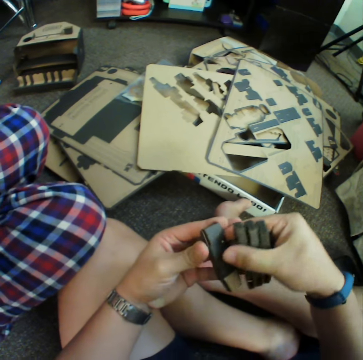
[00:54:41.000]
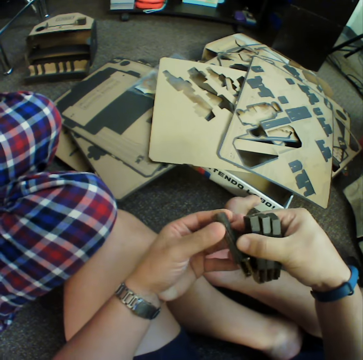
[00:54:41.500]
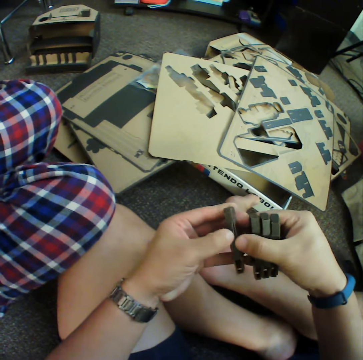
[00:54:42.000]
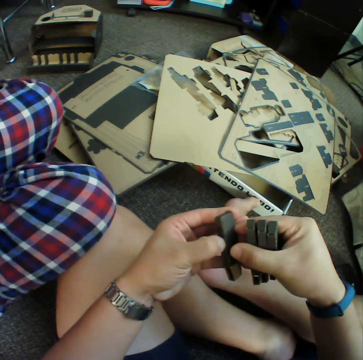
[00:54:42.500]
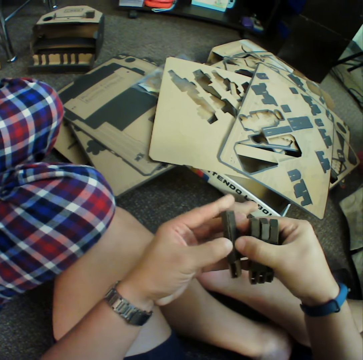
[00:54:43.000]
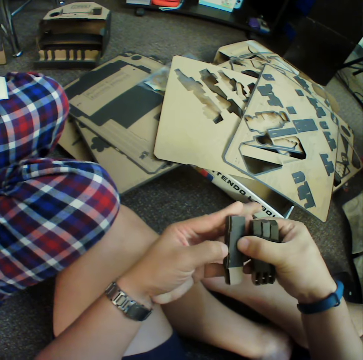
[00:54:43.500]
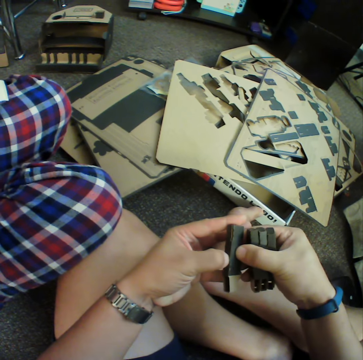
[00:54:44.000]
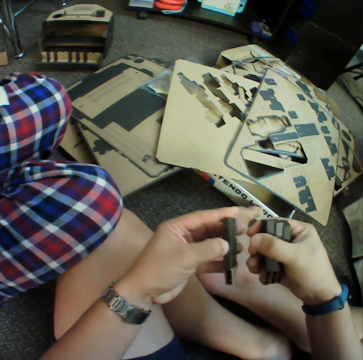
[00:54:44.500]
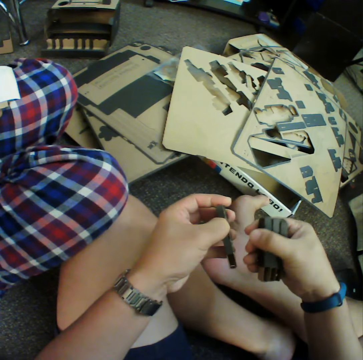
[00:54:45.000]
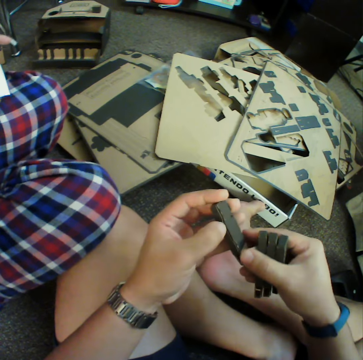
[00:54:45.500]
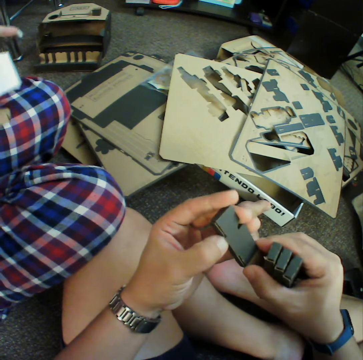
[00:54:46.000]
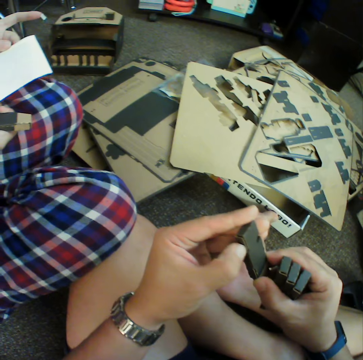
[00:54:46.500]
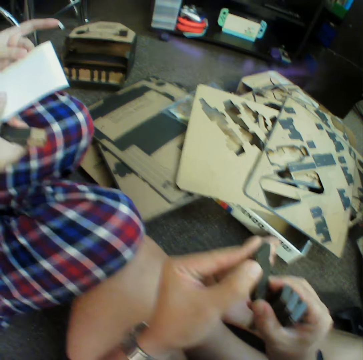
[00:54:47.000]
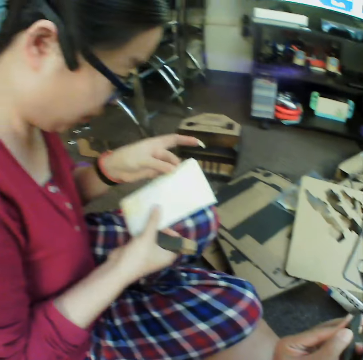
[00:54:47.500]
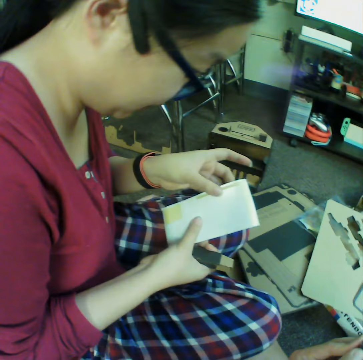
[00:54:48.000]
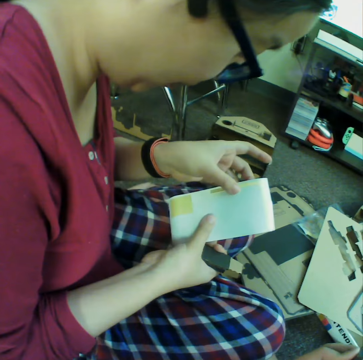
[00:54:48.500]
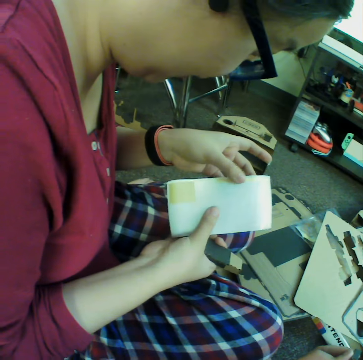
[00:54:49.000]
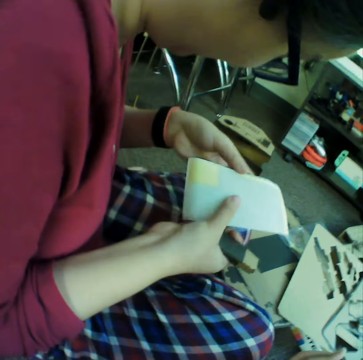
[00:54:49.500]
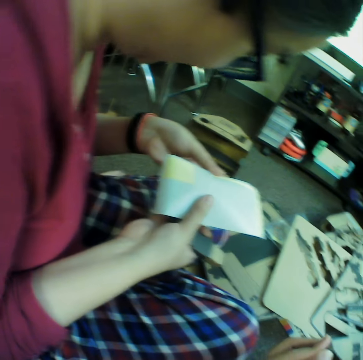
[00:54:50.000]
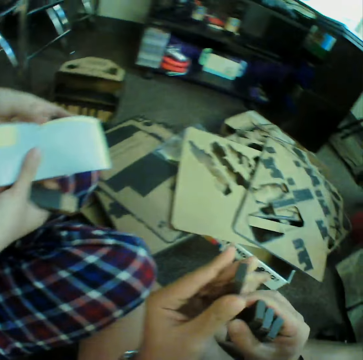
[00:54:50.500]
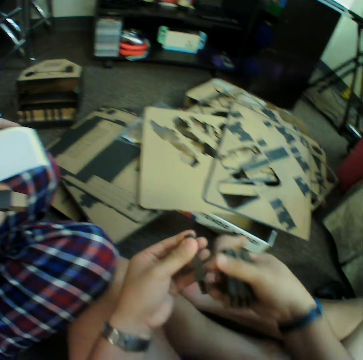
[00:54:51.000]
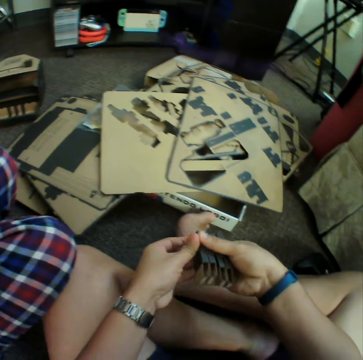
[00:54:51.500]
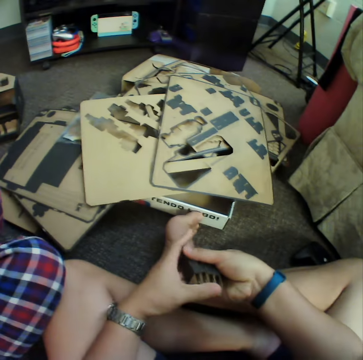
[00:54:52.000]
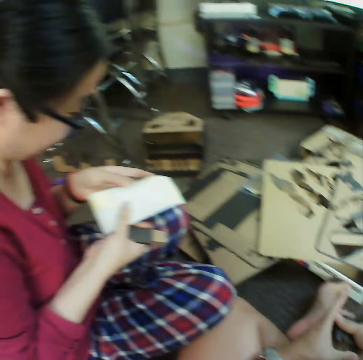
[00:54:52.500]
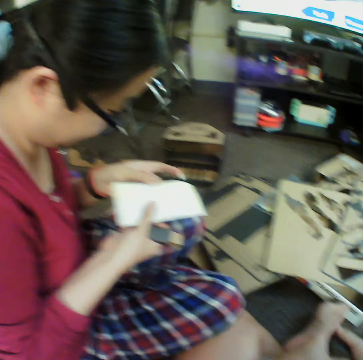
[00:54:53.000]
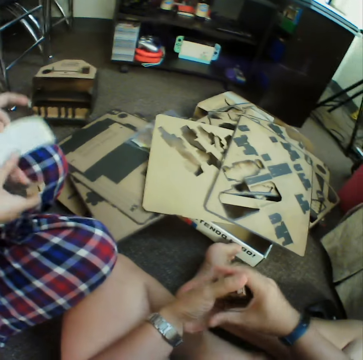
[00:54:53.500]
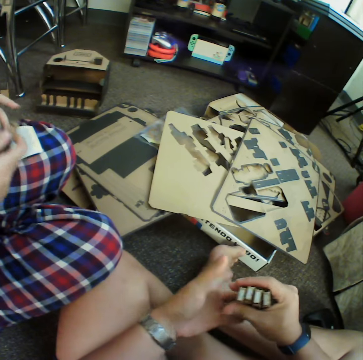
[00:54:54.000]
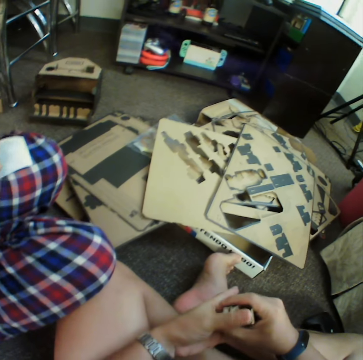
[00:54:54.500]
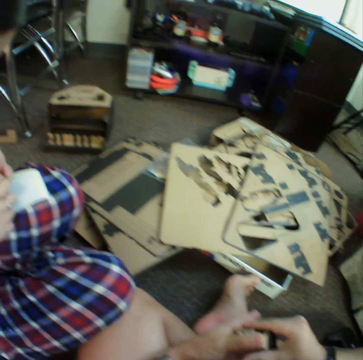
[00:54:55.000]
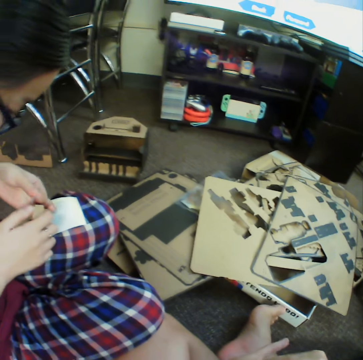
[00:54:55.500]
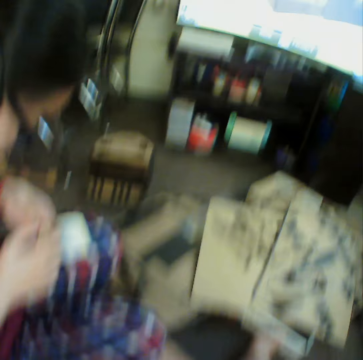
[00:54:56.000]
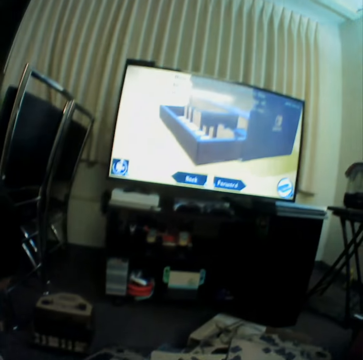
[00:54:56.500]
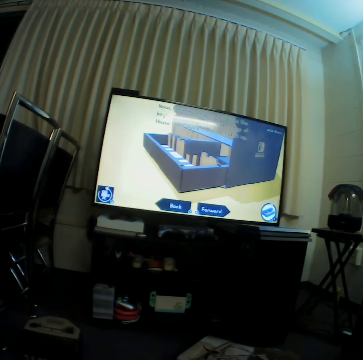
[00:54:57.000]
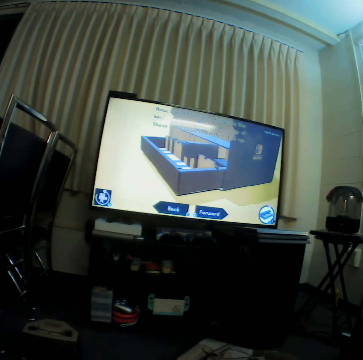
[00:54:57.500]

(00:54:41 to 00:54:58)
A woman stares at the sheet of paper. The camera wearer is reading a leaflet. They hold the complete pieces with both hands. They inspect the pieces. The woman stares at the sheet of paper. The camera wearer inspects the pieces. The woman puts pieces of the puzzle together and stares at the sheet of paper. The camera wearer watches television.

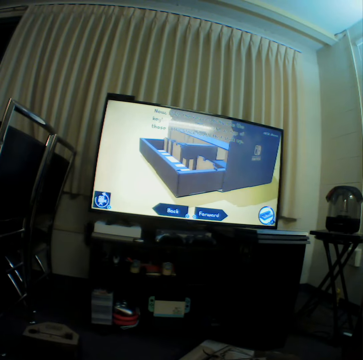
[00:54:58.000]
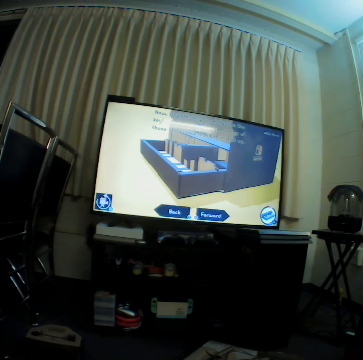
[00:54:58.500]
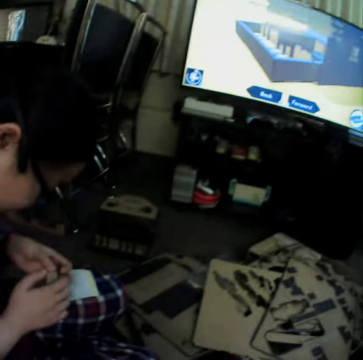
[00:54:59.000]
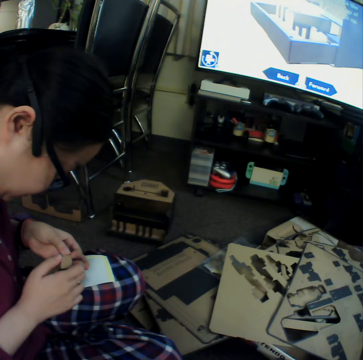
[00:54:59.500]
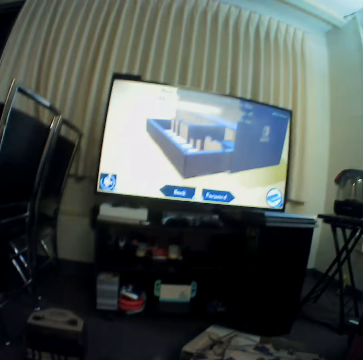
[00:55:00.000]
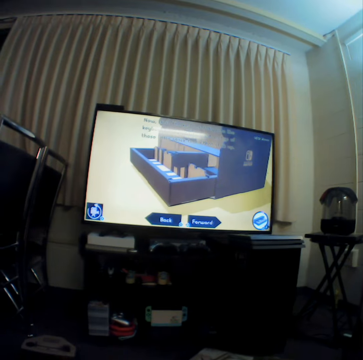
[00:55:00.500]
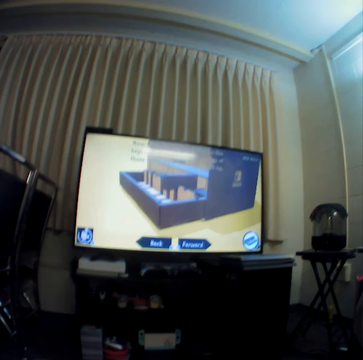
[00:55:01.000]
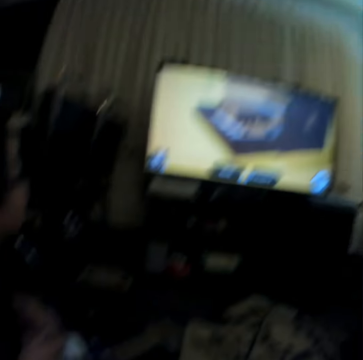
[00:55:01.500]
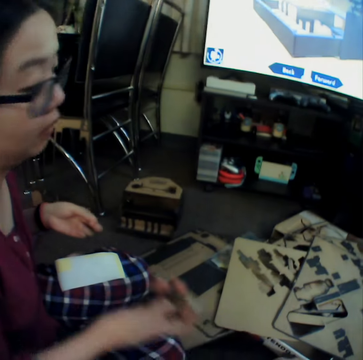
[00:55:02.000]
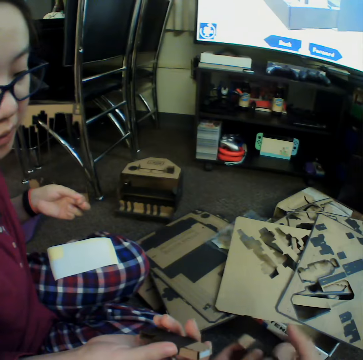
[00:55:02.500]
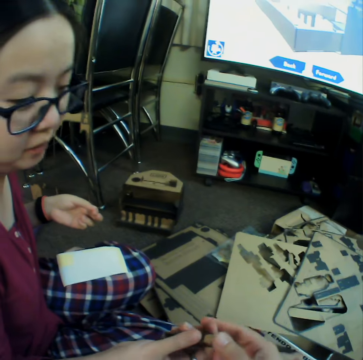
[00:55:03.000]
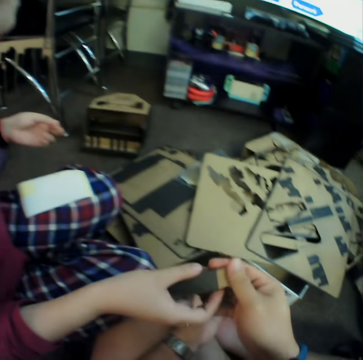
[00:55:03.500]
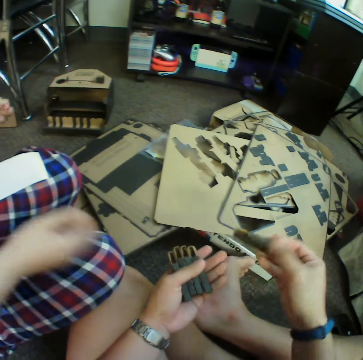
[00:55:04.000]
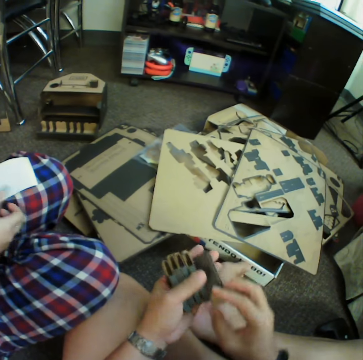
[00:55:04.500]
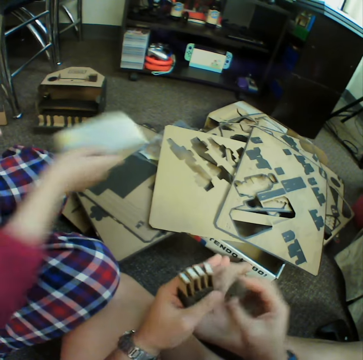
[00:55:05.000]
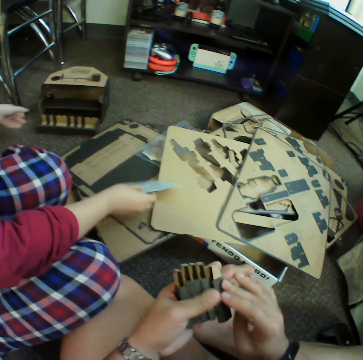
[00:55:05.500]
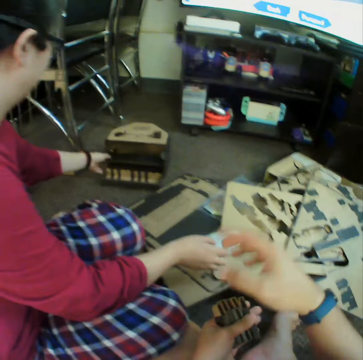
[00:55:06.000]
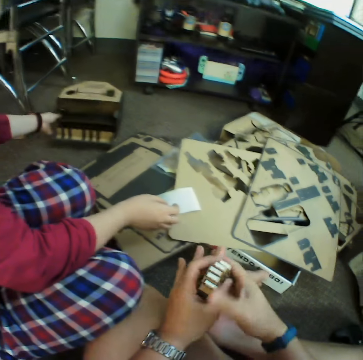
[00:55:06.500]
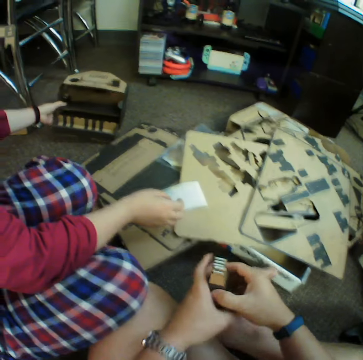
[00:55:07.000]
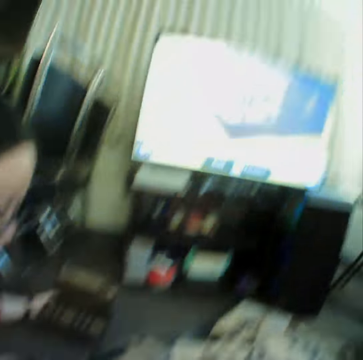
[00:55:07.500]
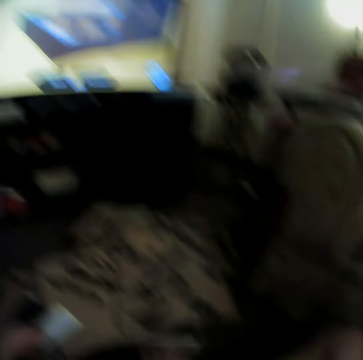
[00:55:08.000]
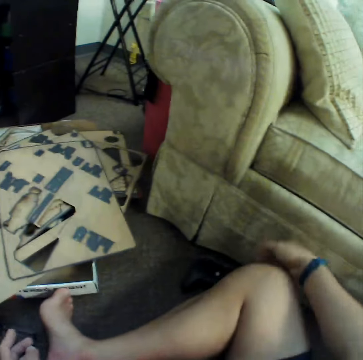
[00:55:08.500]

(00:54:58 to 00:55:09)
A woman stares at the sheet of paper. The camera wearer watches television. The woman hands a complete piece to the camera wearer. The camera wearer takes the complete piece from the woman. They place the pieces together. The woman puts the leaflet down. The camera wearer places the sheet of paper on the board. The woman picks up a larger part of the puzzle. The camera wearer places the pieces on the carpet and watches television.

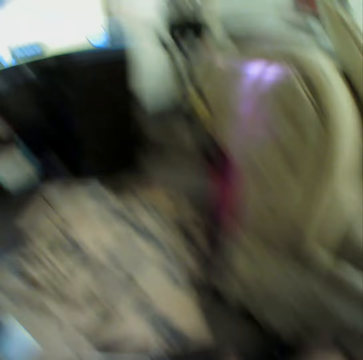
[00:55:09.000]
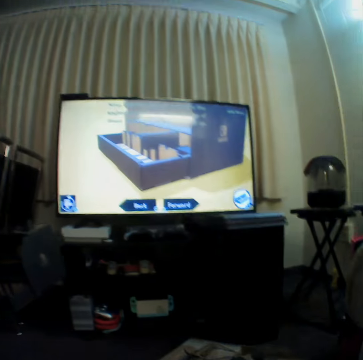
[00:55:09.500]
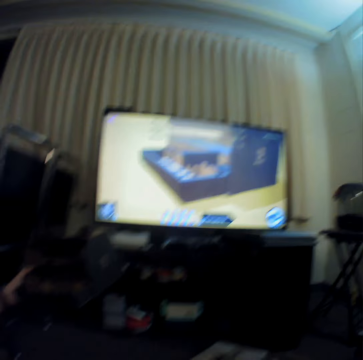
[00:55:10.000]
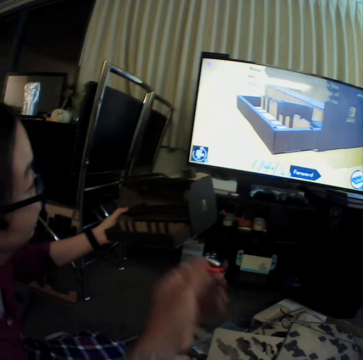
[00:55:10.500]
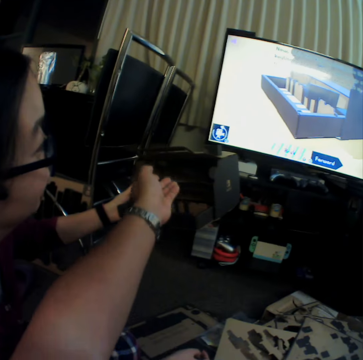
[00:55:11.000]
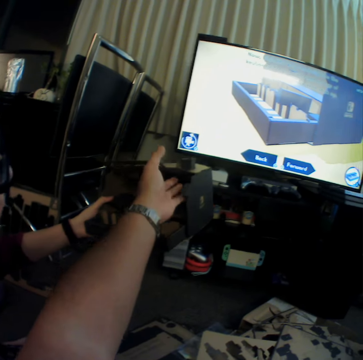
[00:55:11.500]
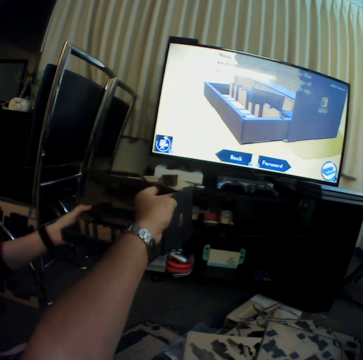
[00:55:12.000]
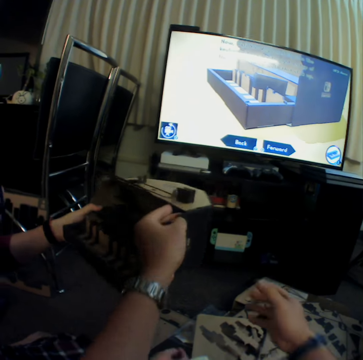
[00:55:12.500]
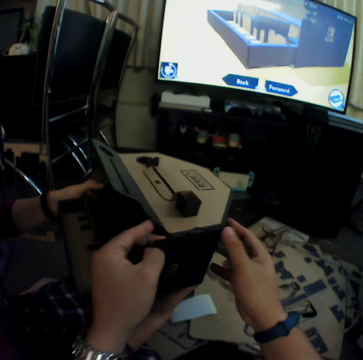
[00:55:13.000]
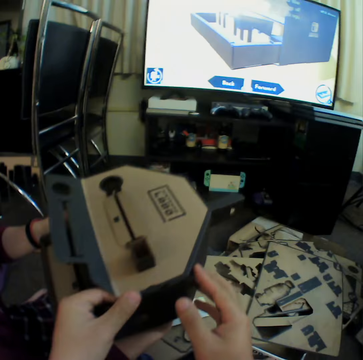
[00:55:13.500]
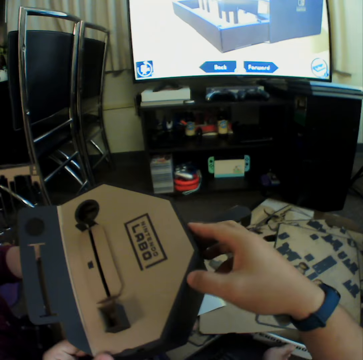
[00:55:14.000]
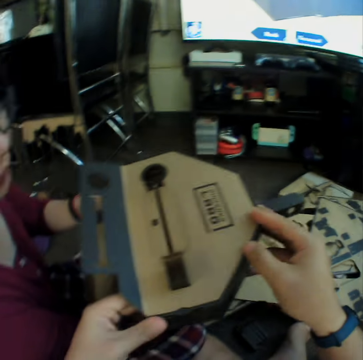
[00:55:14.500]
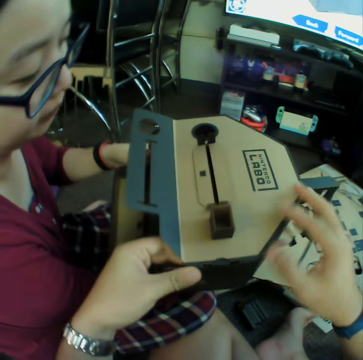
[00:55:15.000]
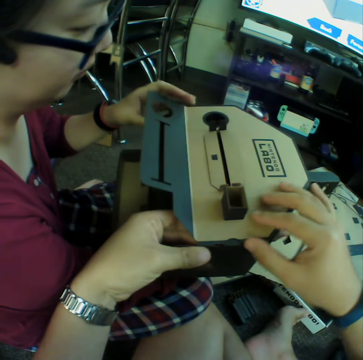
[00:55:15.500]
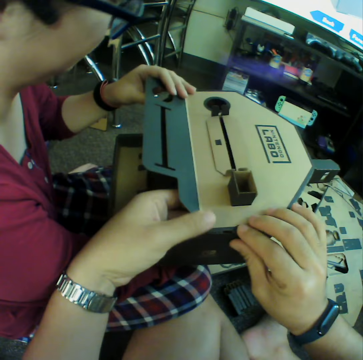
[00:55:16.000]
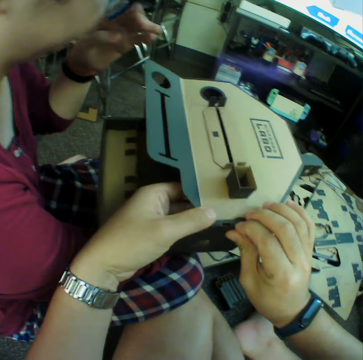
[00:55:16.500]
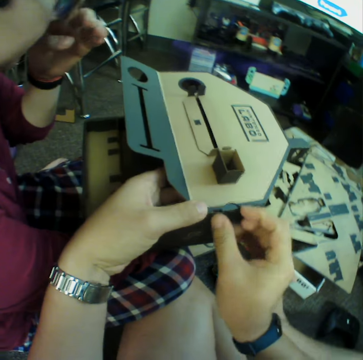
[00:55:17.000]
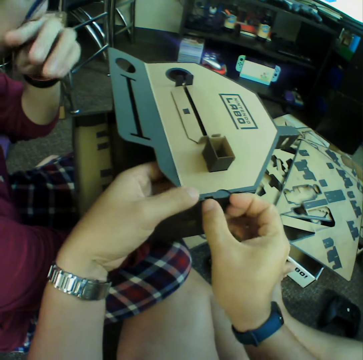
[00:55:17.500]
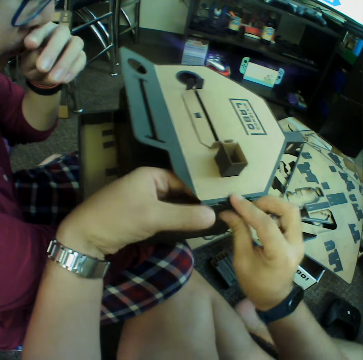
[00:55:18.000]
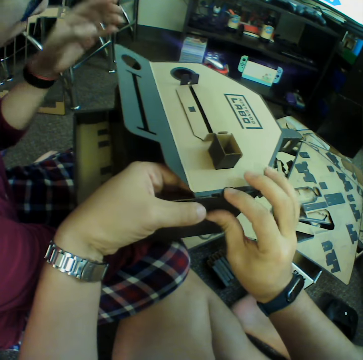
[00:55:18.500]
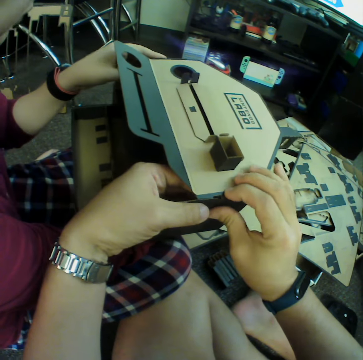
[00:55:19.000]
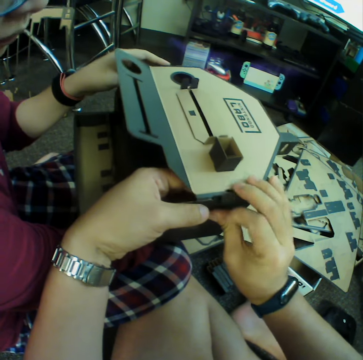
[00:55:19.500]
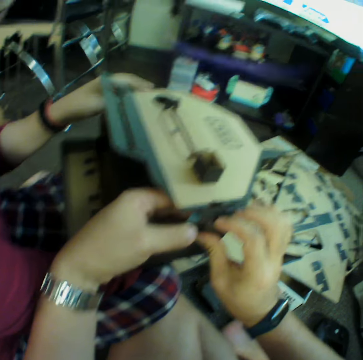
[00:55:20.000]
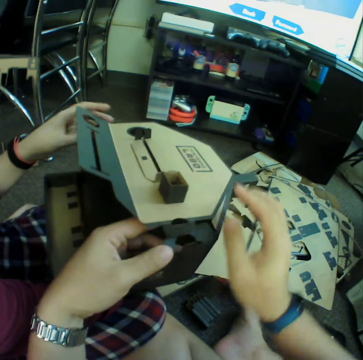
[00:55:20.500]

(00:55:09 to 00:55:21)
The camera wearer reaches for the controller and picks up the console. They watch television. A person holds the bigger piece of the puzzle. The camera wearer takes the bigger piece of the puzzle from the person. They inspect the box. They dismantle the box. They put the bigger piece together.
